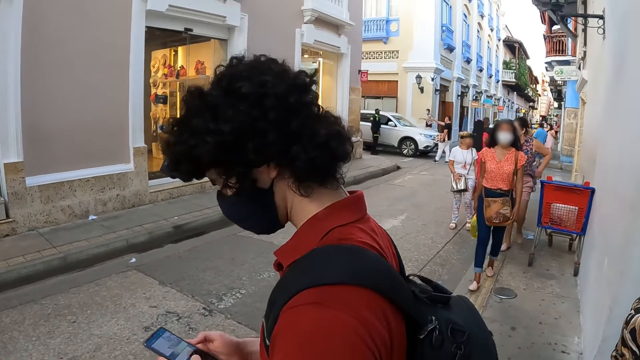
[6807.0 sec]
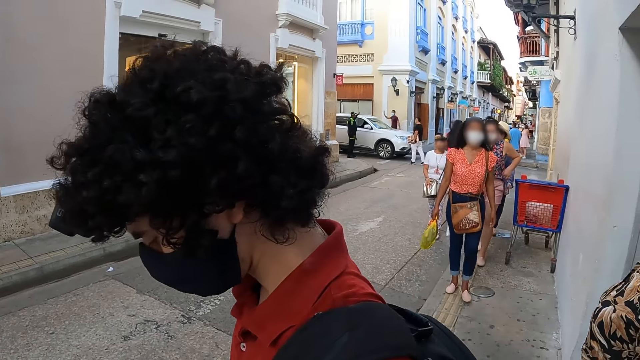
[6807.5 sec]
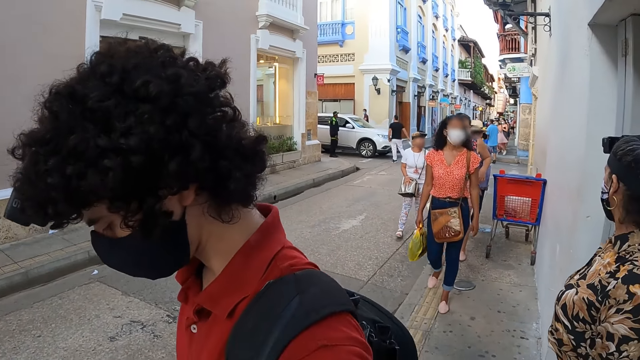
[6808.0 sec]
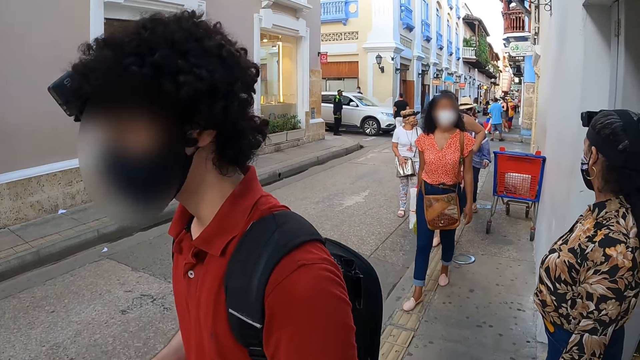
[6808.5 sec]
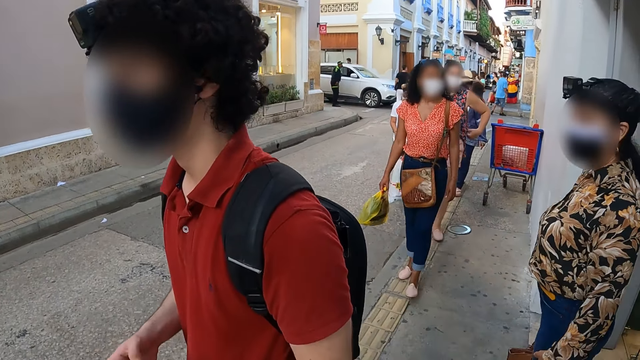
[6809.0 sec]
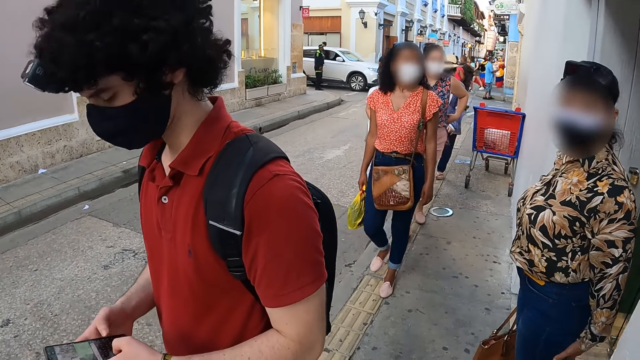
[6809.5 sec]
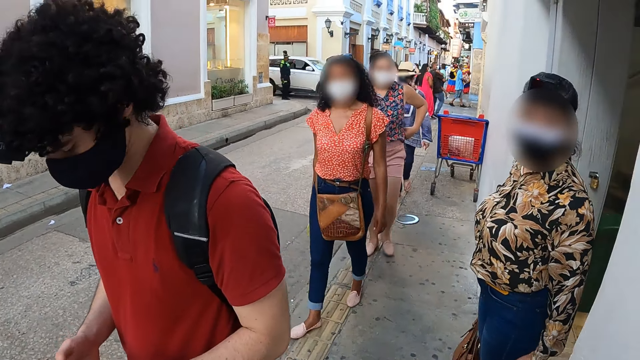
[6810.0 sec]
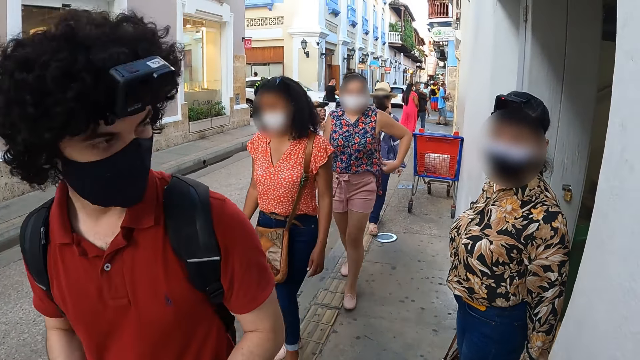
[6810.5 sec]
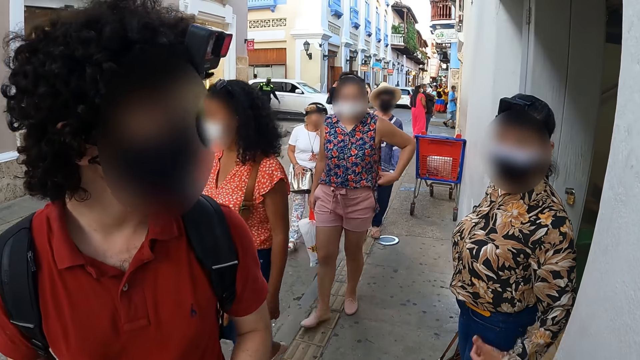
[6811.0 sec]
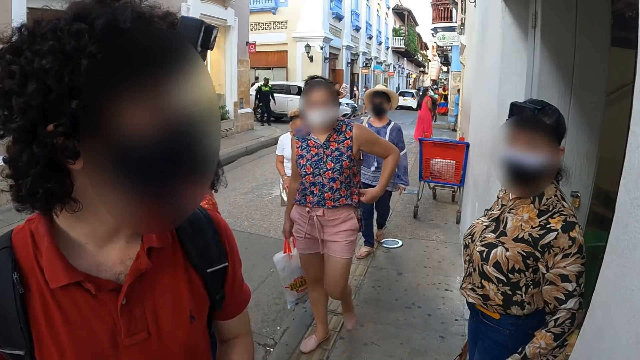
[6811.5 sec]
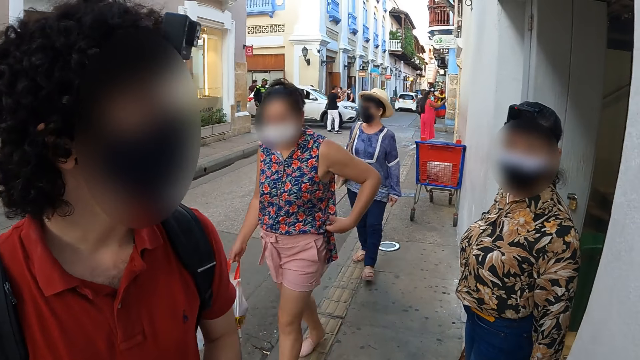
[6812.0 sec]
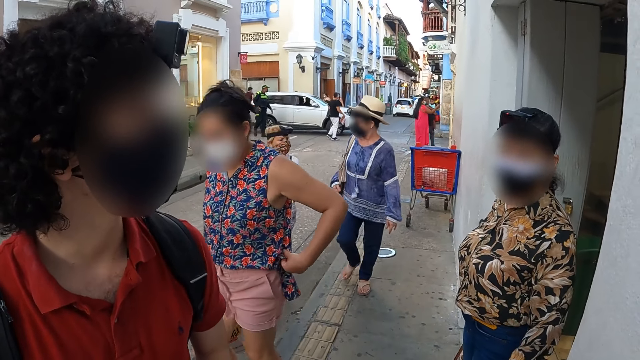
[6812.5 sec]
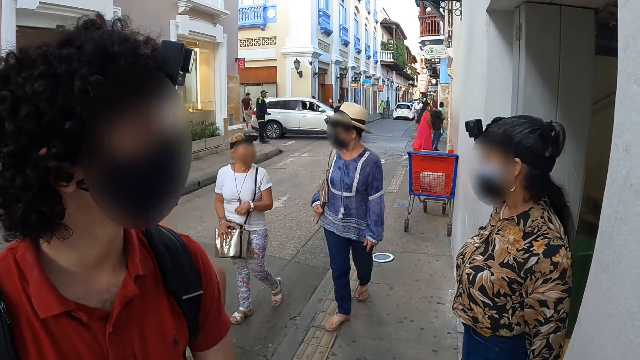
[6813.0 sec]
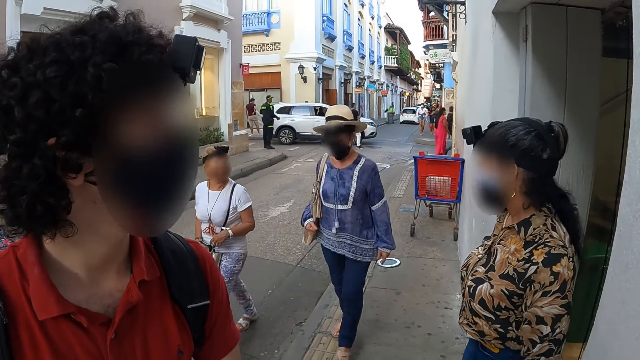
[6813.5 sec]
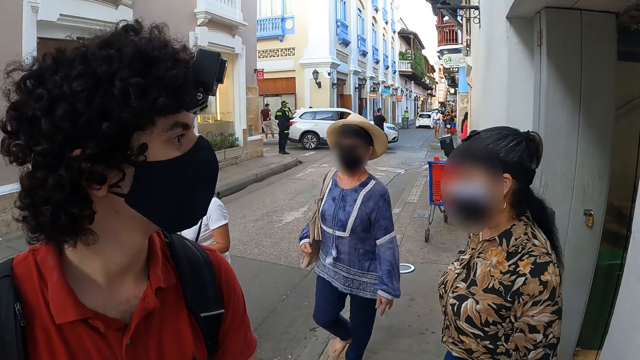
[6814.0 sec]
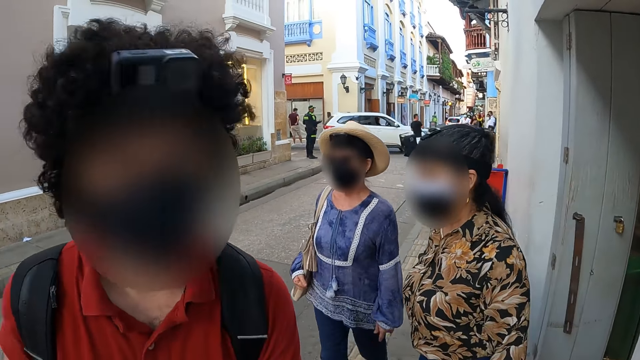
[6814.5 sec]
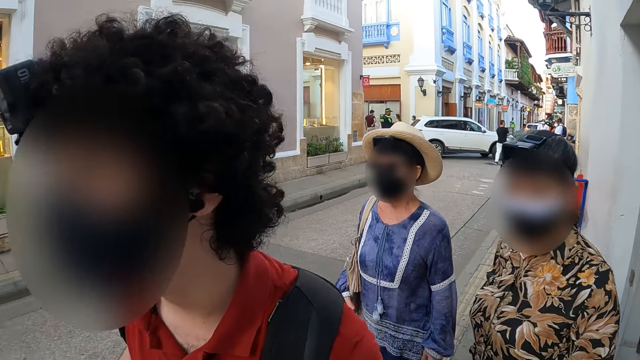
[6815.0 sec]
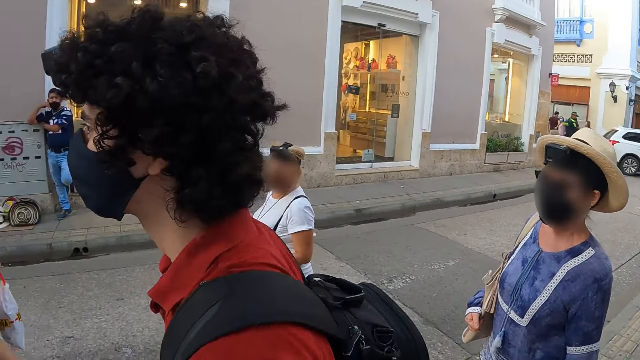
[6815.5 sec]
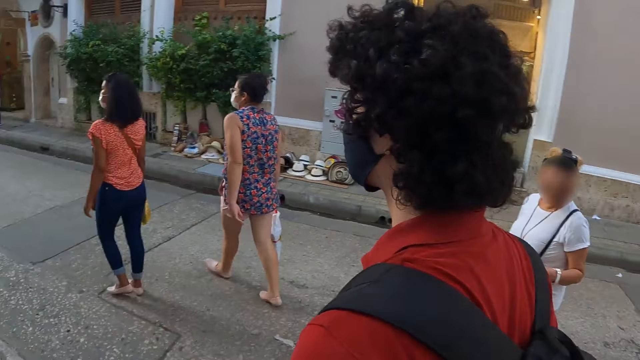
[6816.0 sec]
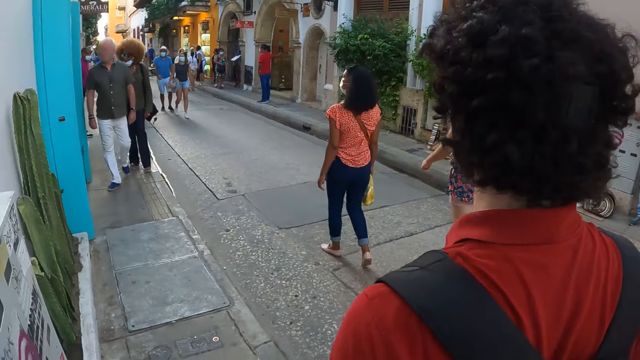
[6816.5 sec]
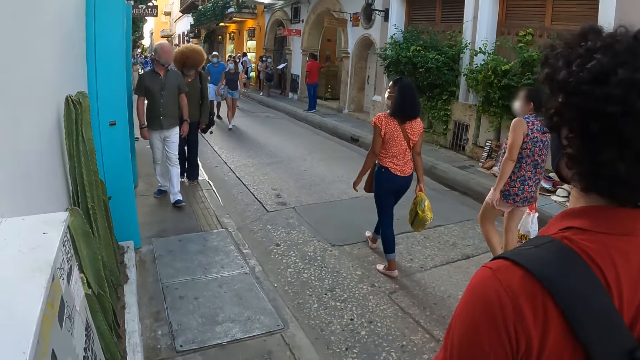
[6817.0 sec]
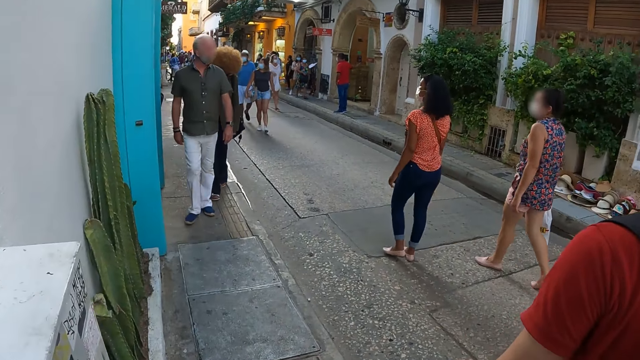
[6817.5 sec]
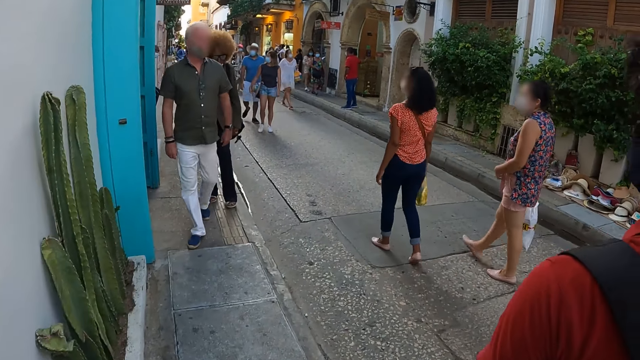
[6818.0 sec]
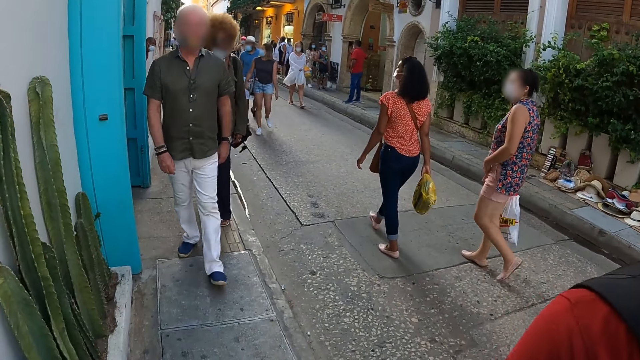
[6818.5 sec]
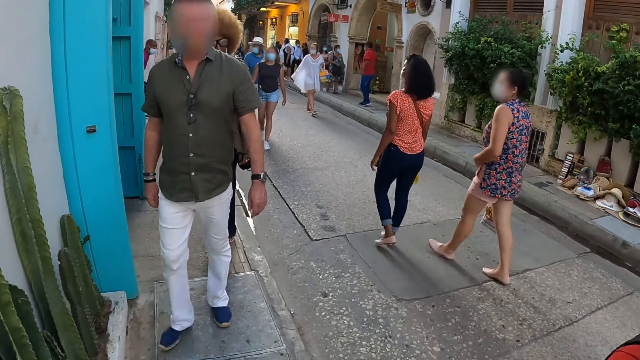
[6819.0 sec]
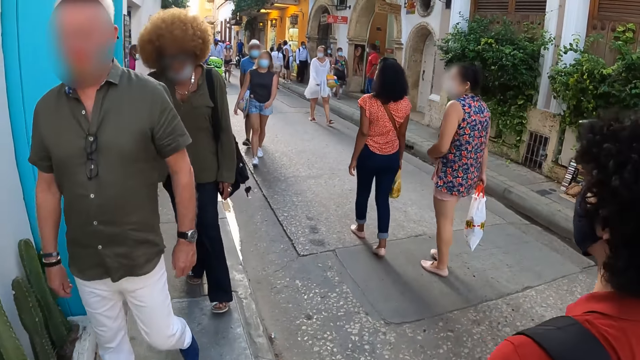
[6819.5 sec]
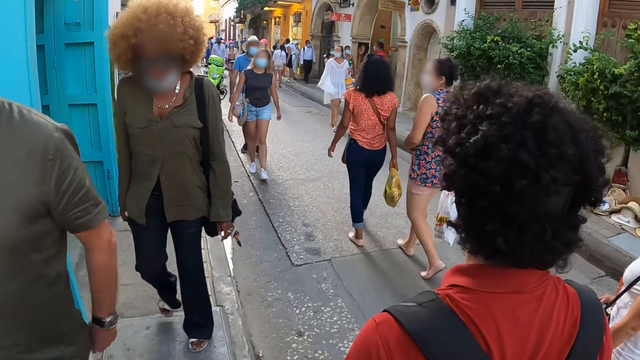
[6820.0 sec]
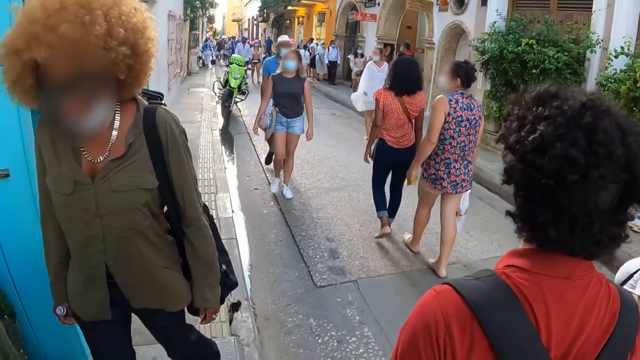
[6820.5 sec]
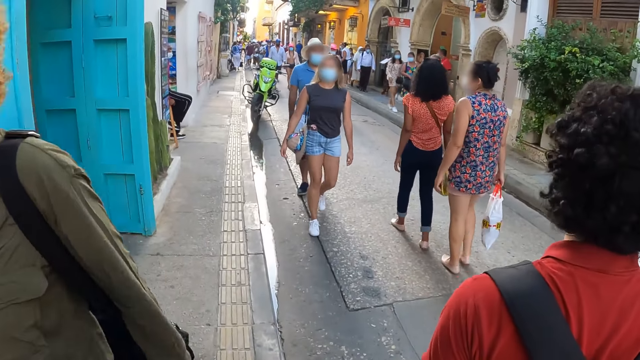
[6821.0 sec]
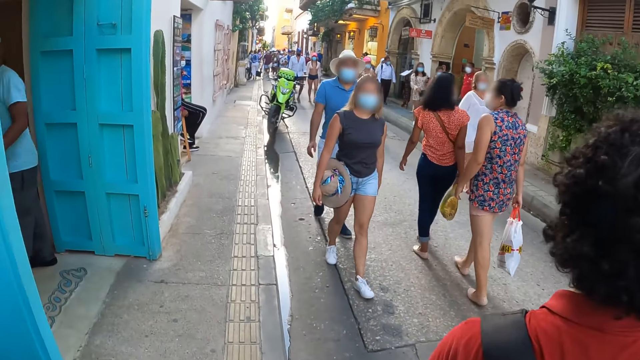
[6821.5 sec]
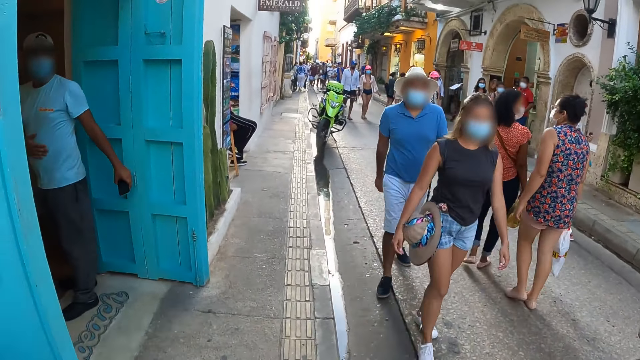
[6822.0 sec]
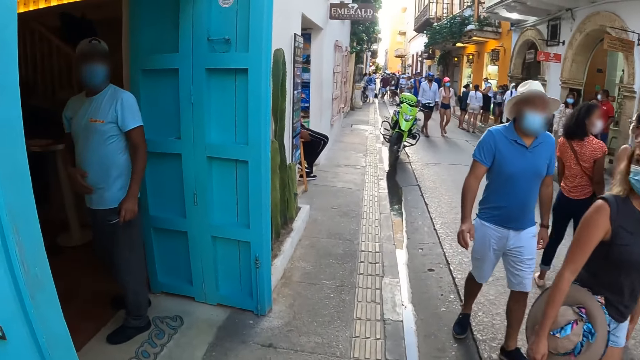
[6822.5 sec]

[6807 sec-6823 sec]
A man uses a mobile phone. The camera wearer interacts with the friends. The man walks in the street. The camera wearer walks on a pathway.

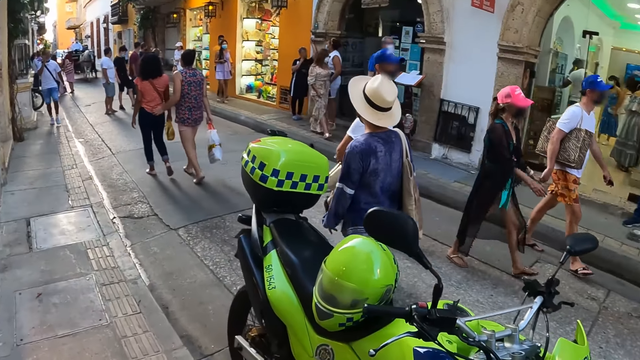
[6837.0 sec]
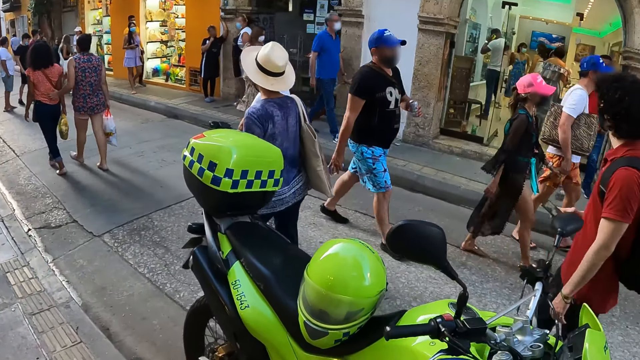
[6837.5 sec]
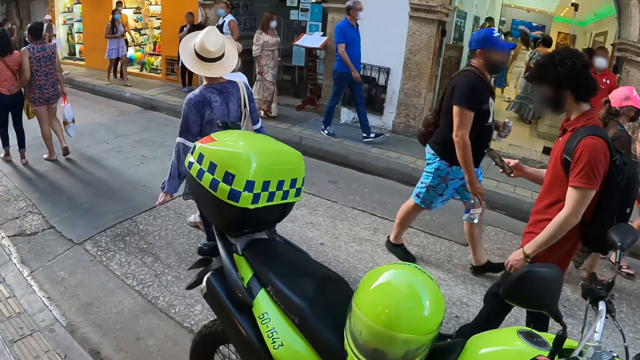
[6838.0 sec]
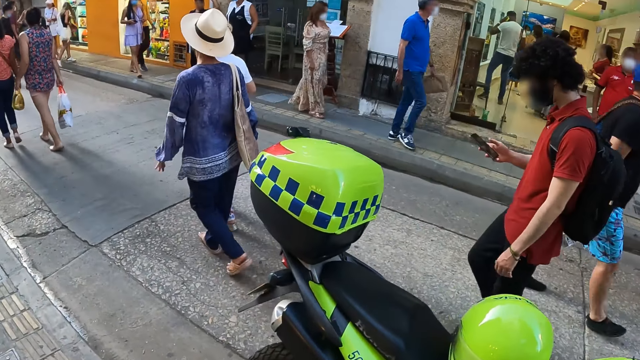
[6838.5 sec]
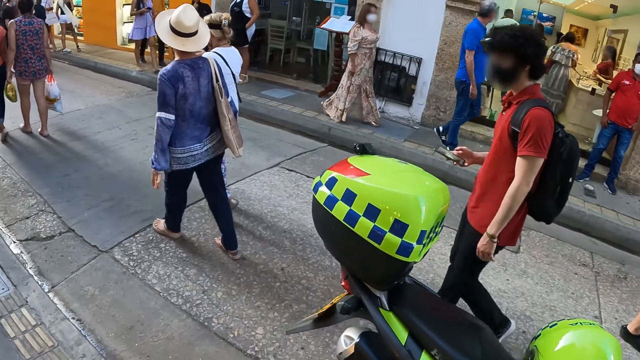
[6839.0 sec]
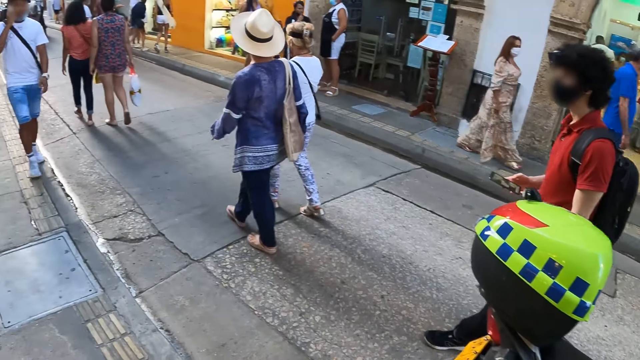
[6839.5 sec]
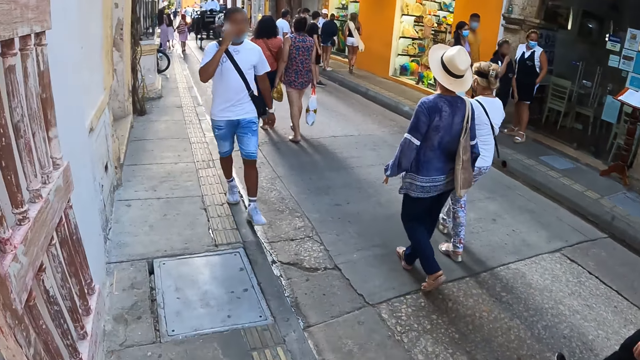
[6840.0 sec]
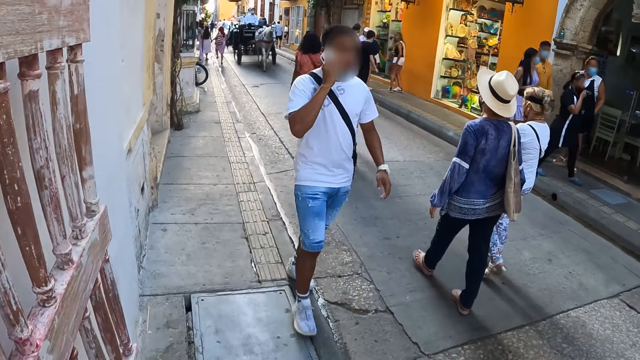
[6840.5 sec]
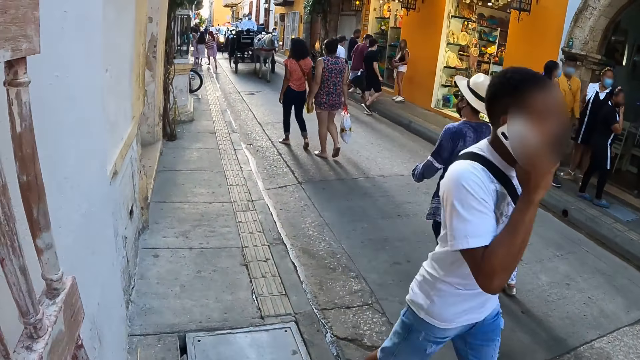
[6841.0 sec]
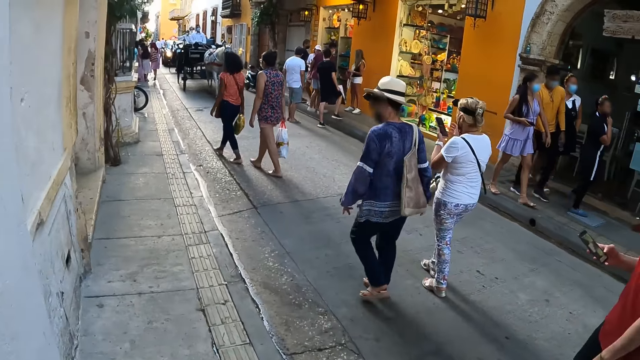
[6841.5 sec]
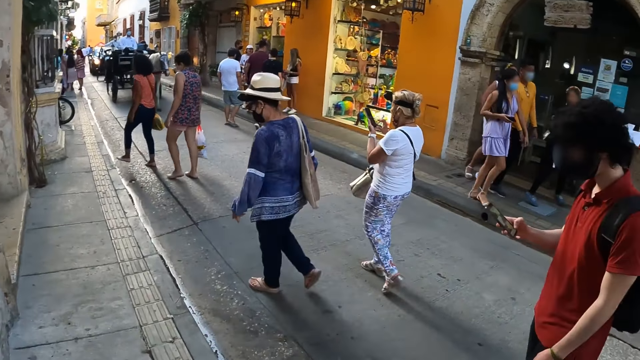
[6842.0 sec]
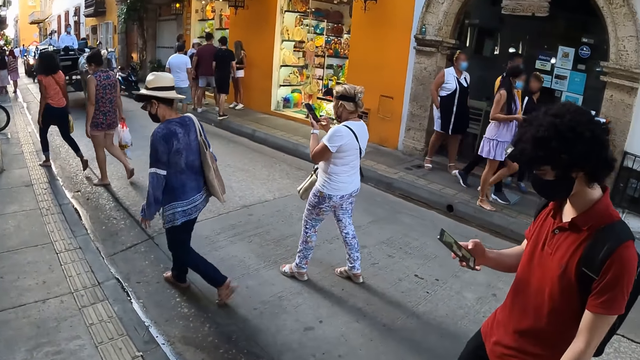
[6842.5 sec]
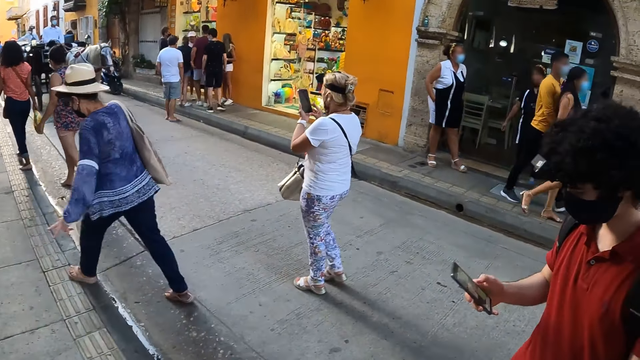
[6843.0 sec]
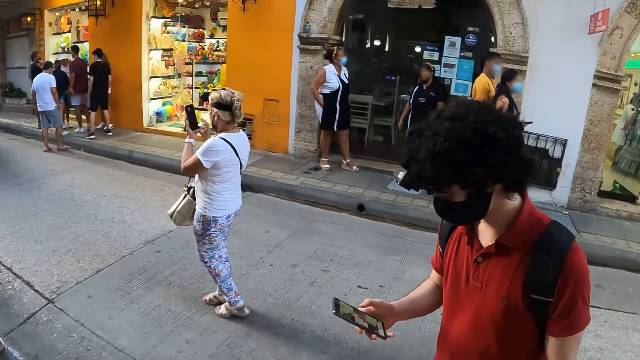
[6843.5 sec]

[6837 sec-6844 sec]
A man uses a mobile phone.
